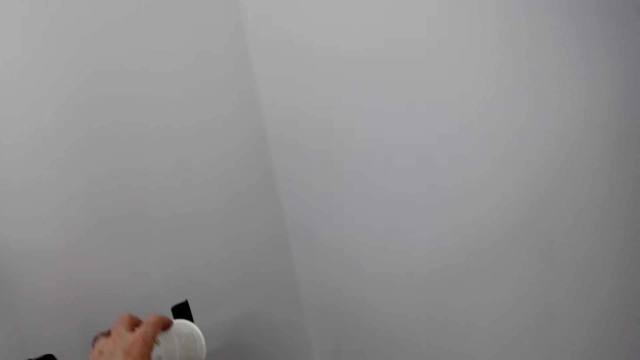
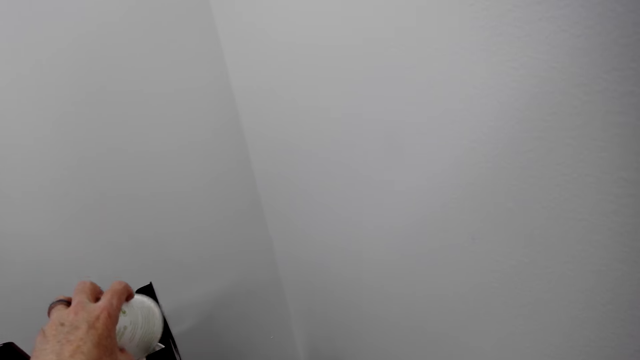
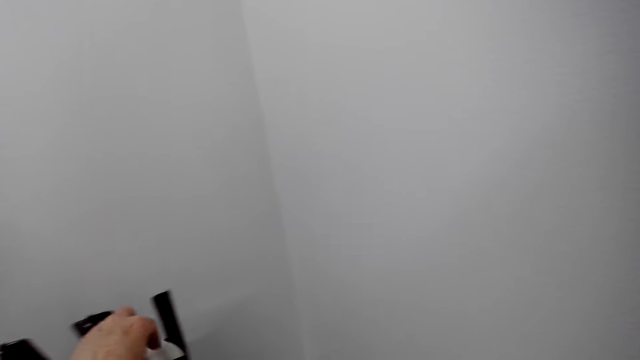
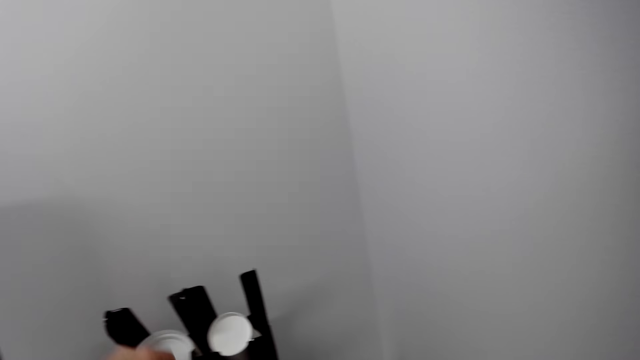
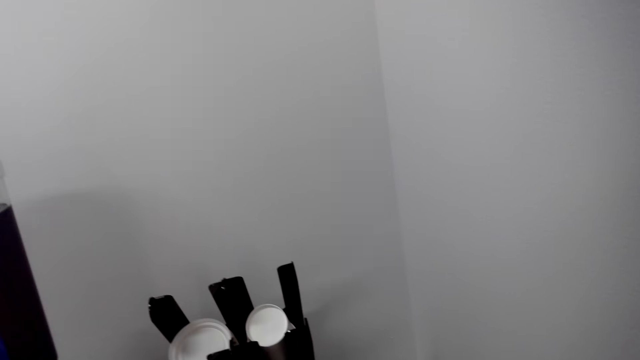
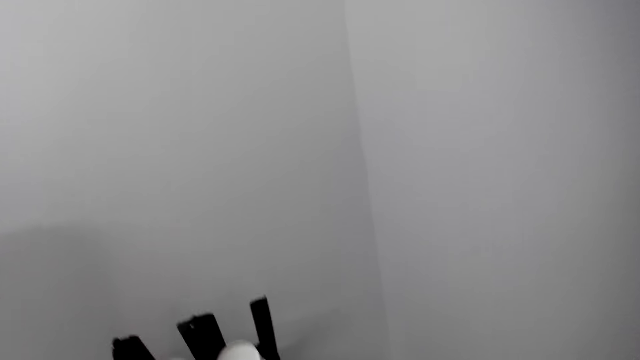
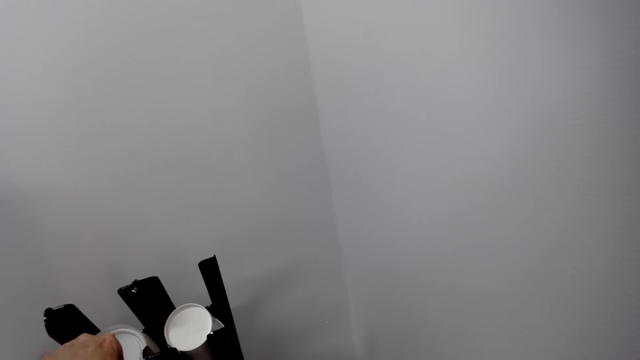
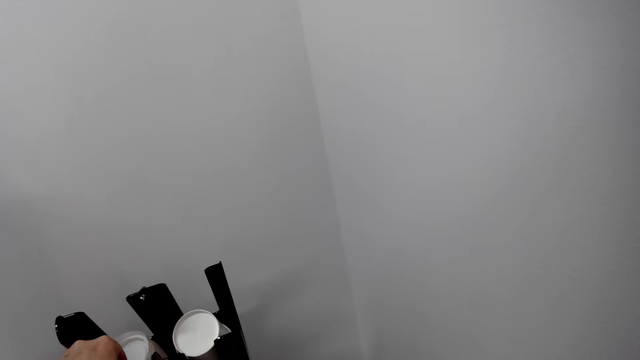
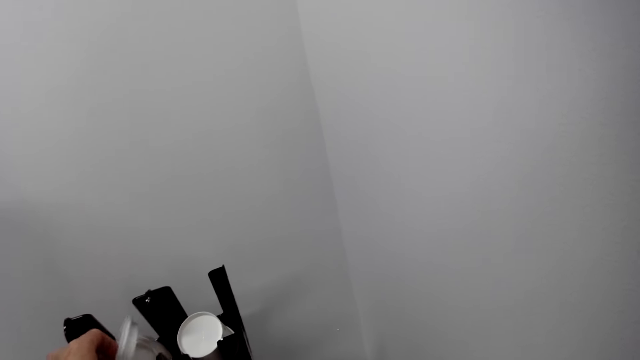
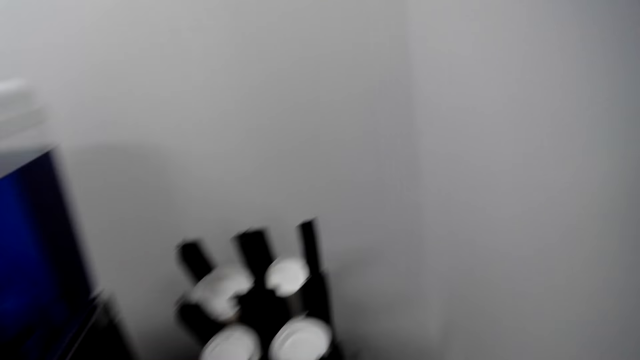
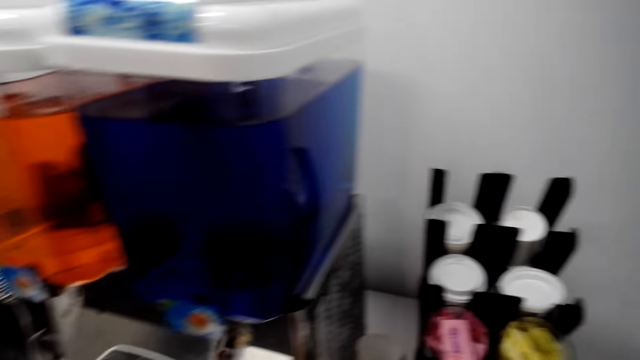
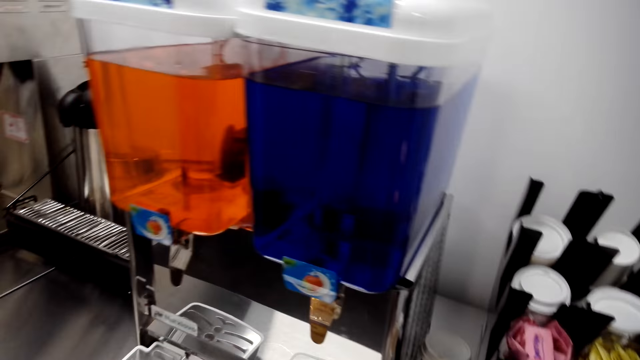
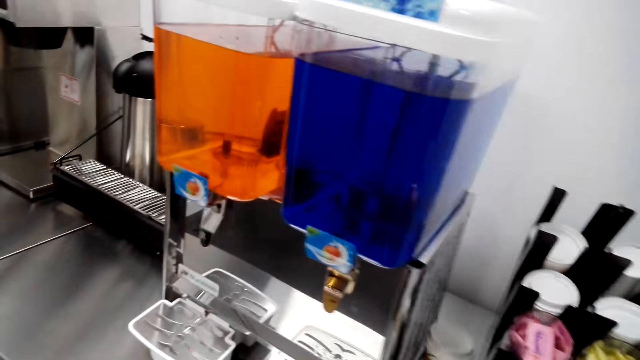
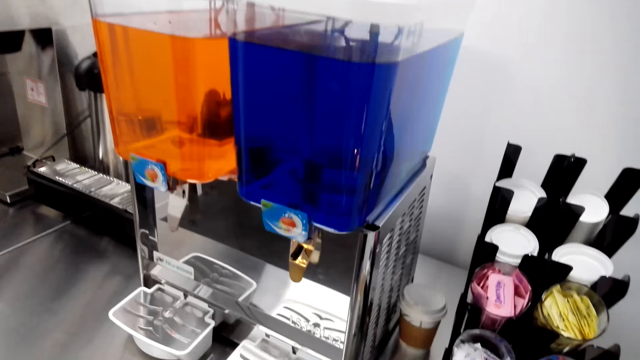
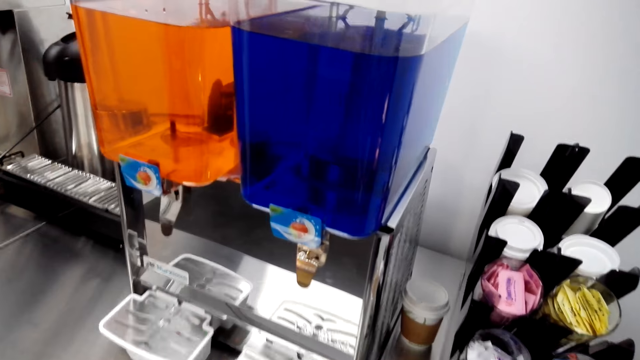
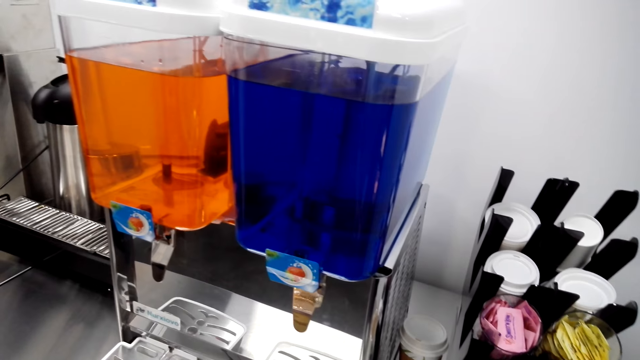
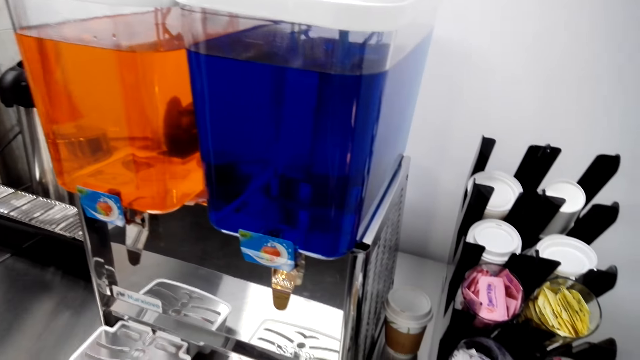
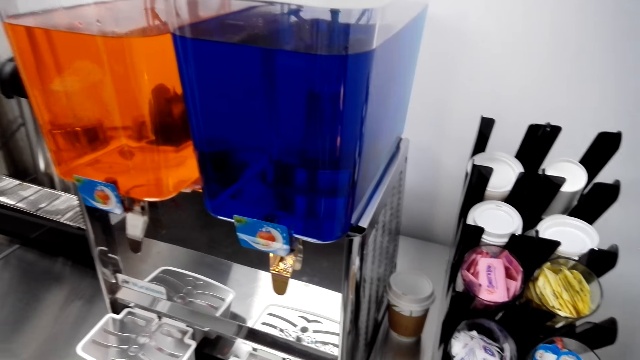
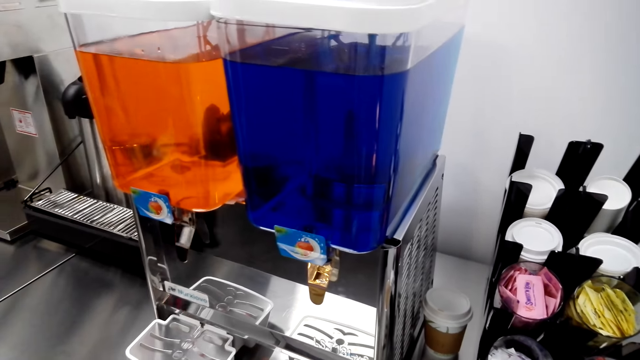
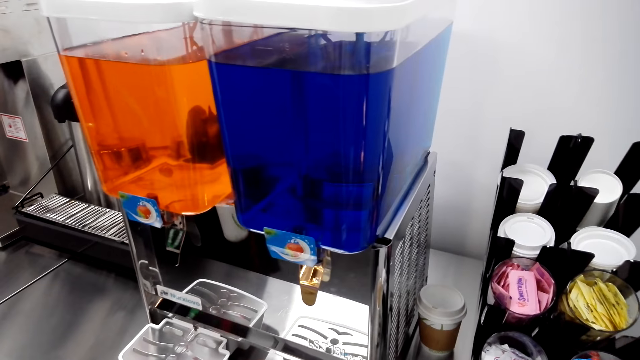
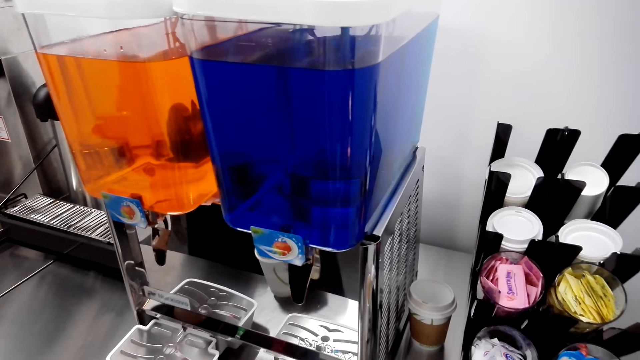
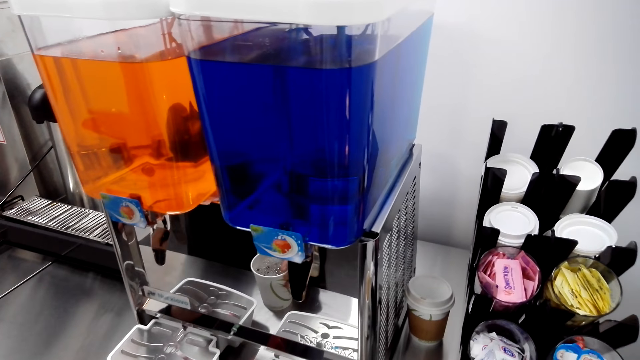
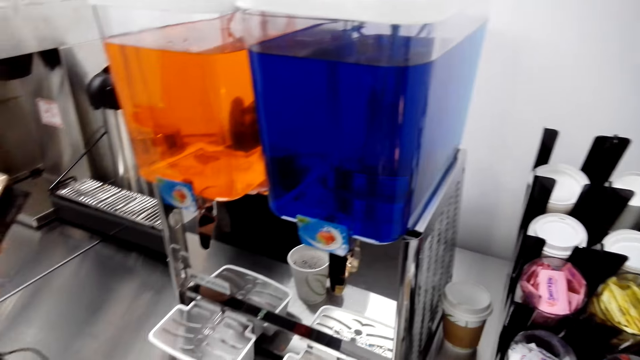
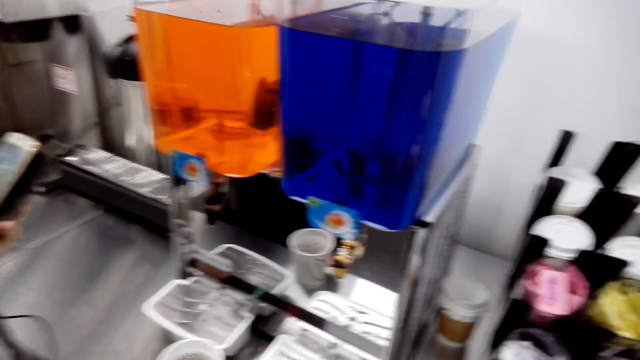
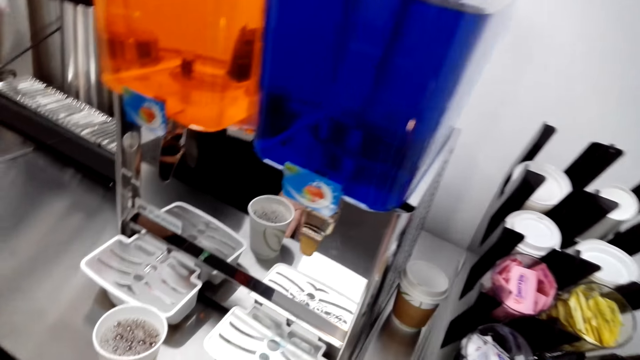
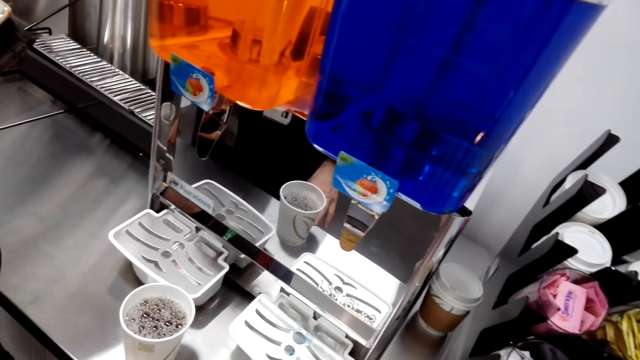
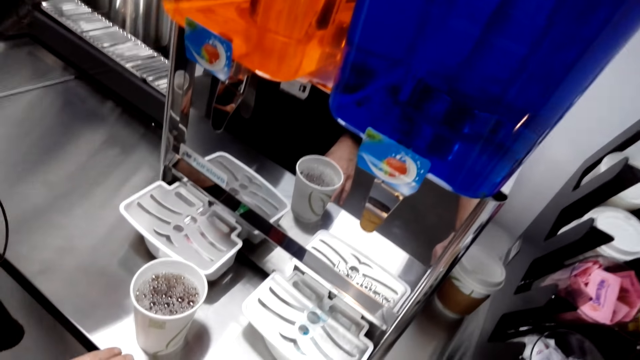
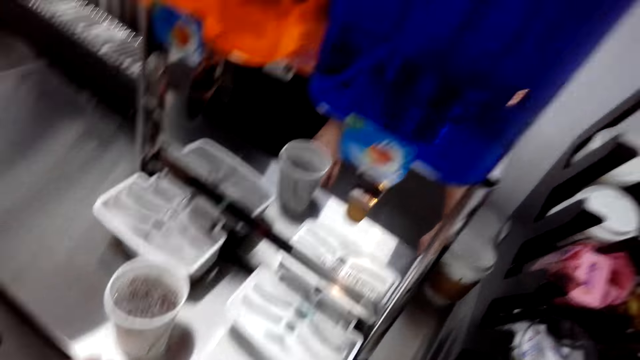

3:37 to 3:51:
The camera wearer converses with a woman. They return the tumbler or cup on the rack. They converse with the woman. They take the cup from the cup stand. The woman puts the tumbler on top of the dispenser.

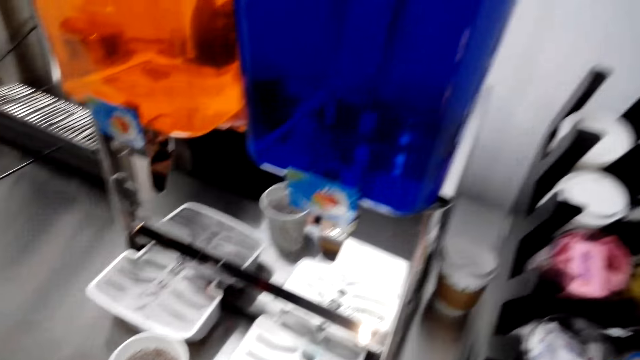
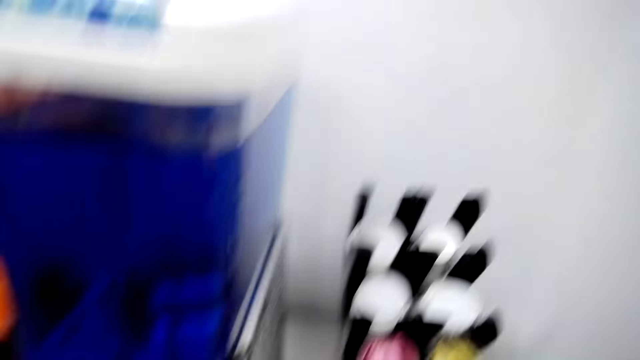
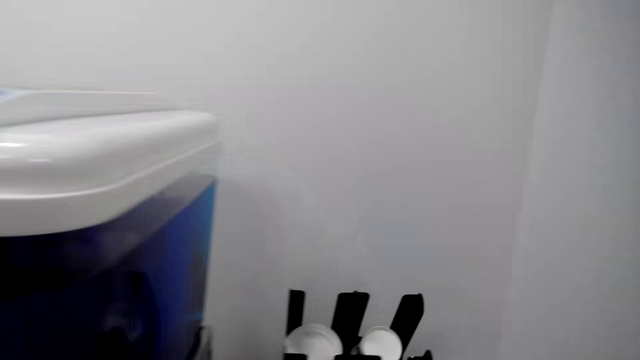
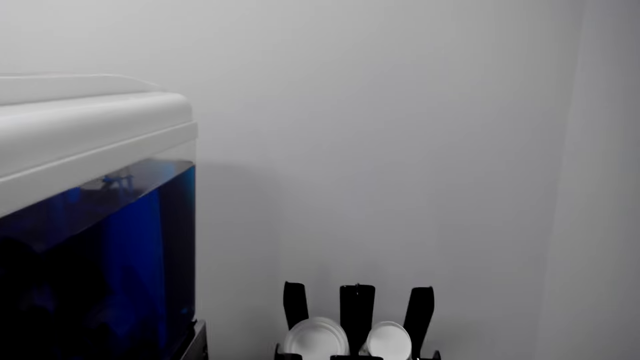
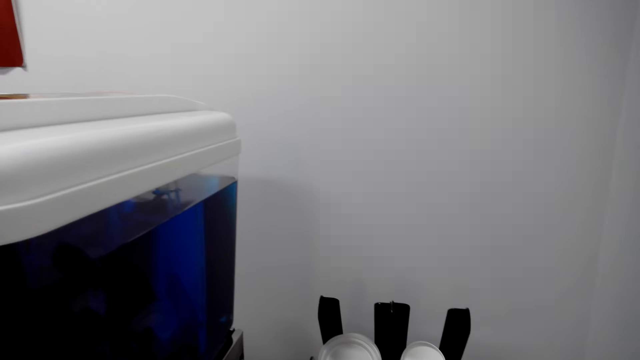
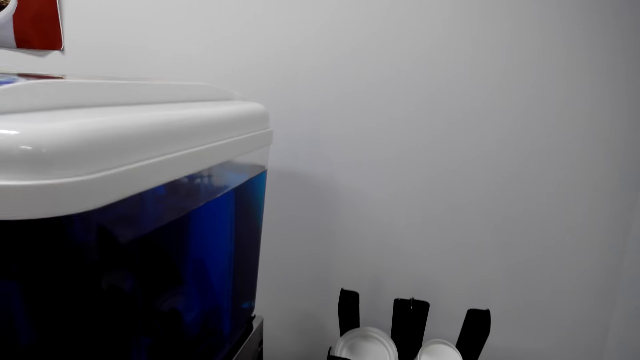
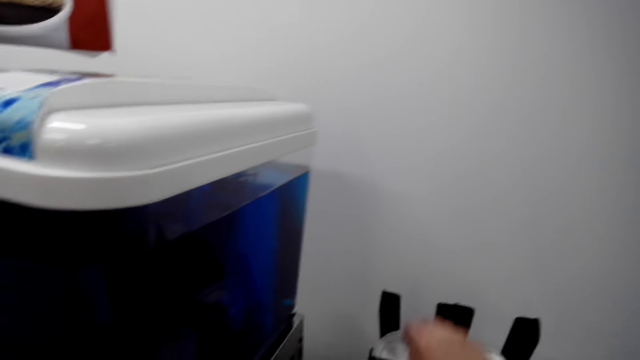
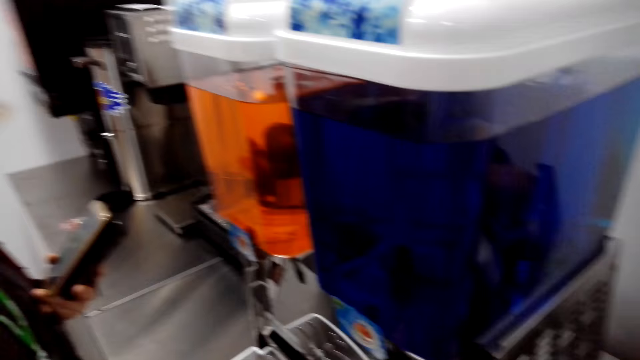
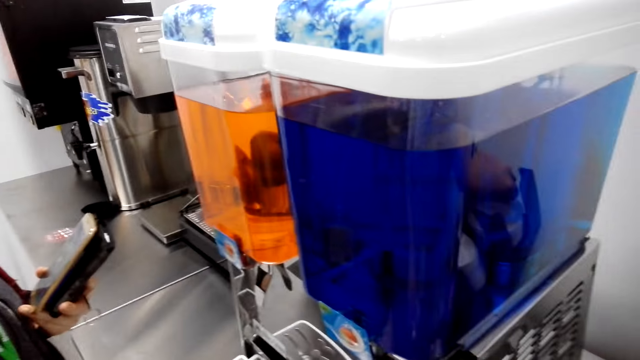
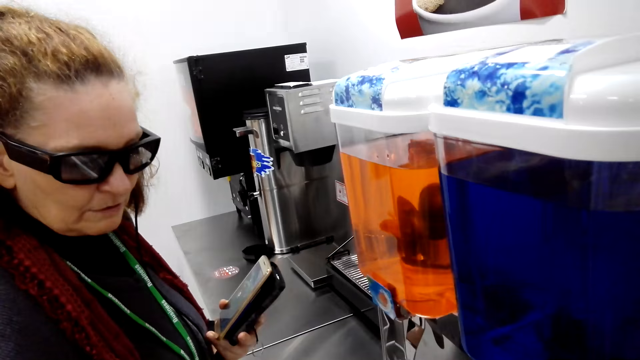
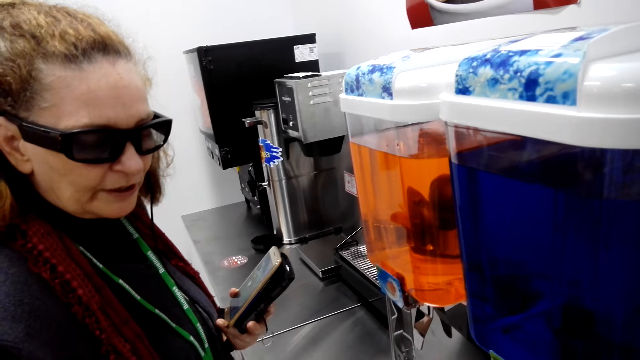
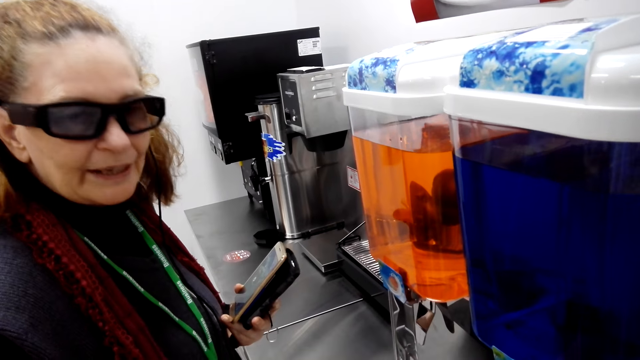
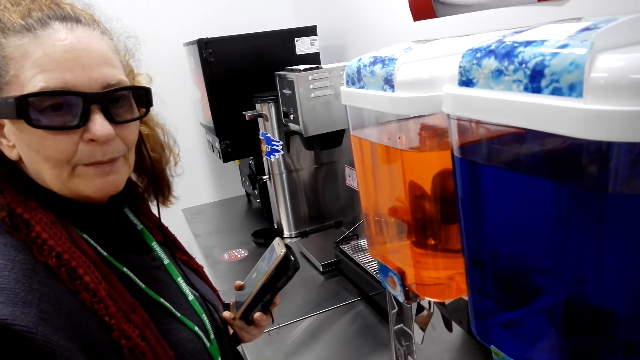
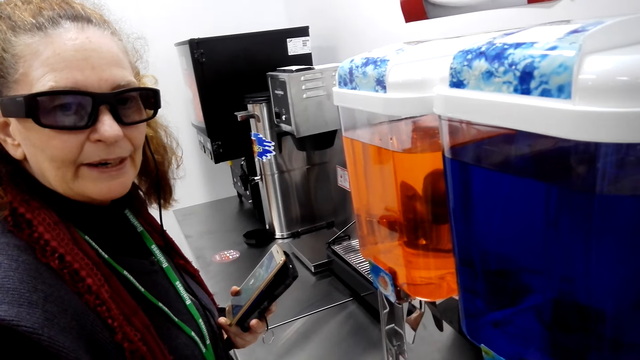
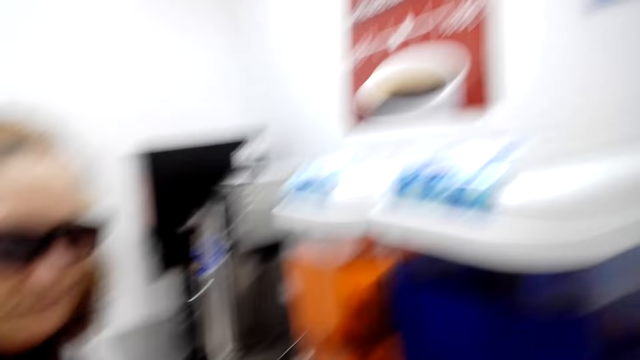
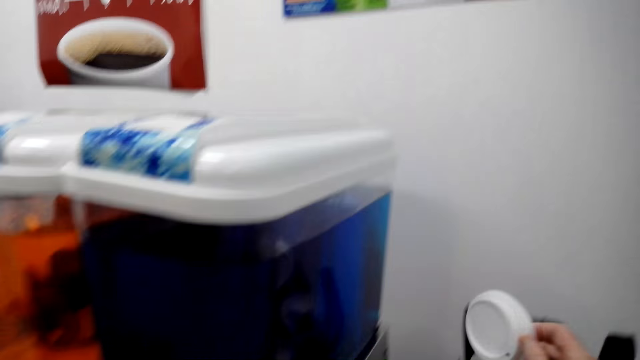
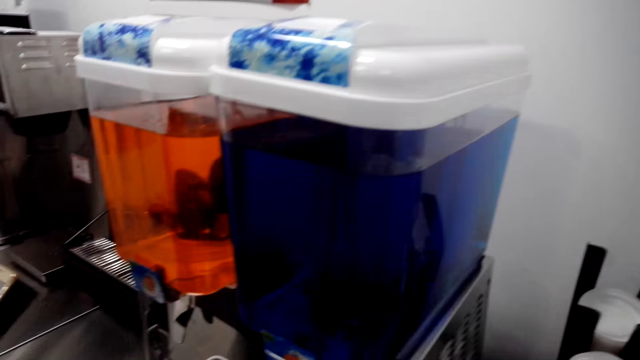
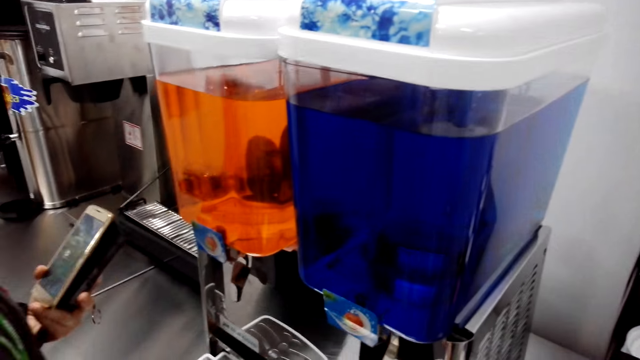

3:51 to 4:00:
The camera wearer moves the camera around. They converse with a woman.
